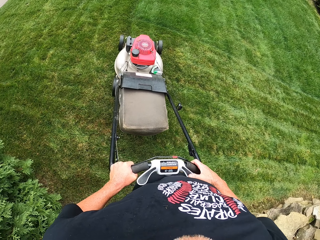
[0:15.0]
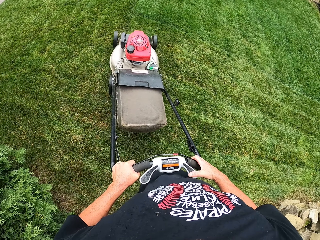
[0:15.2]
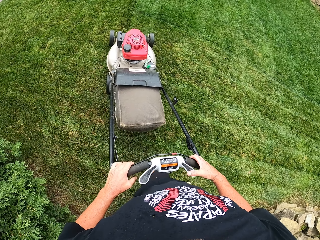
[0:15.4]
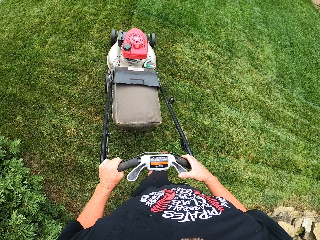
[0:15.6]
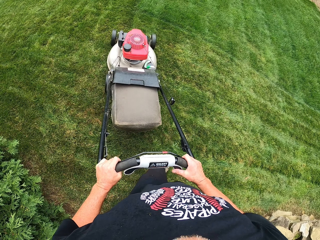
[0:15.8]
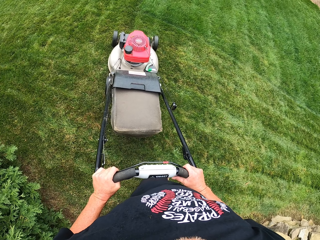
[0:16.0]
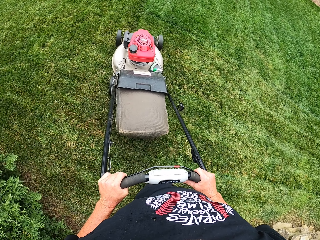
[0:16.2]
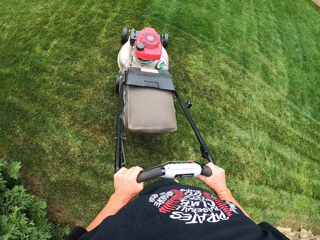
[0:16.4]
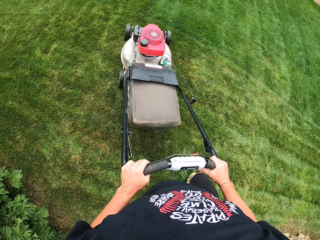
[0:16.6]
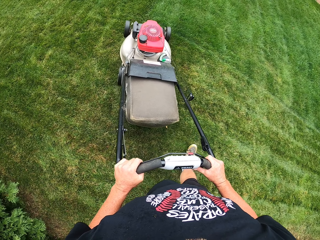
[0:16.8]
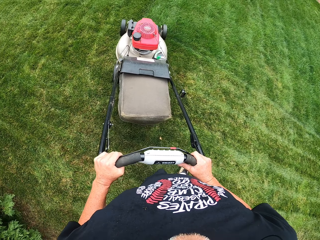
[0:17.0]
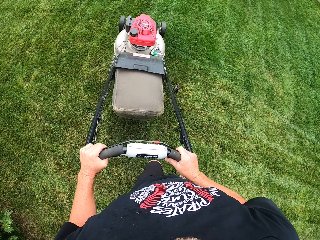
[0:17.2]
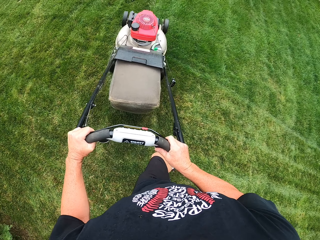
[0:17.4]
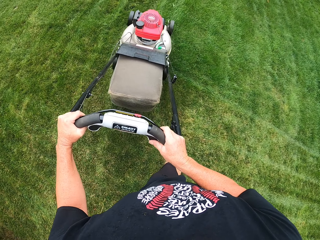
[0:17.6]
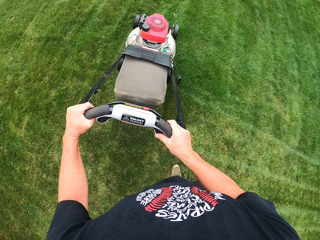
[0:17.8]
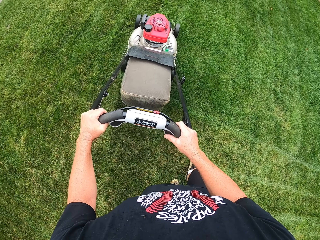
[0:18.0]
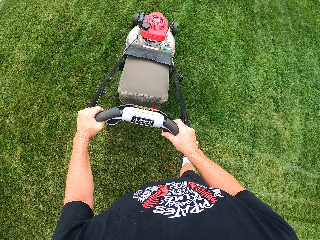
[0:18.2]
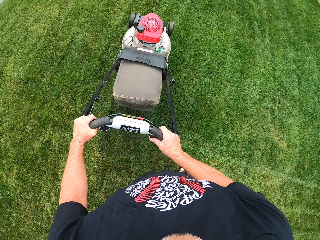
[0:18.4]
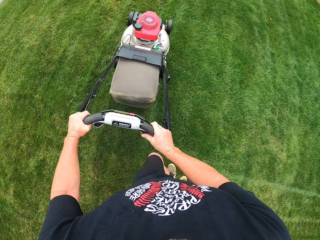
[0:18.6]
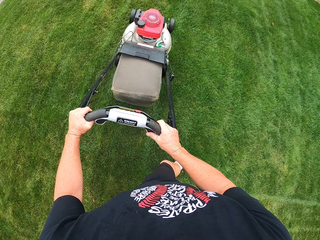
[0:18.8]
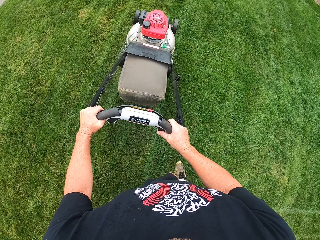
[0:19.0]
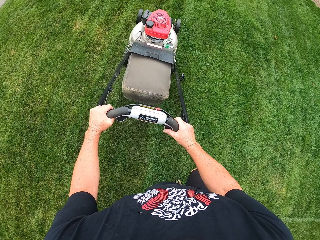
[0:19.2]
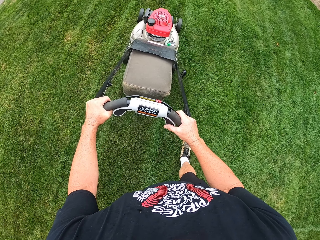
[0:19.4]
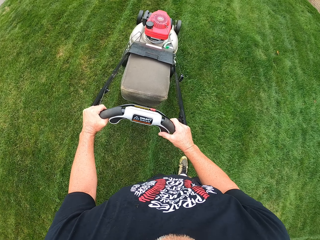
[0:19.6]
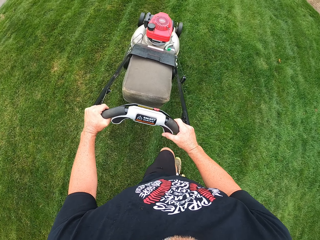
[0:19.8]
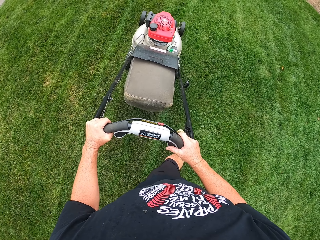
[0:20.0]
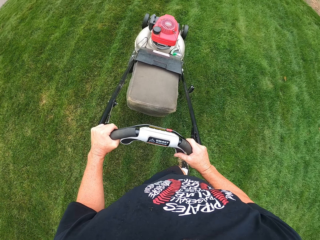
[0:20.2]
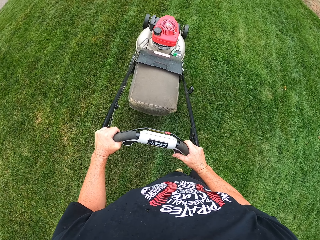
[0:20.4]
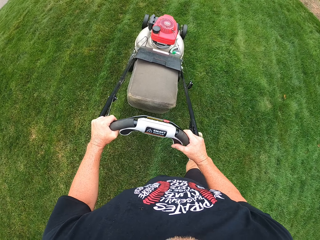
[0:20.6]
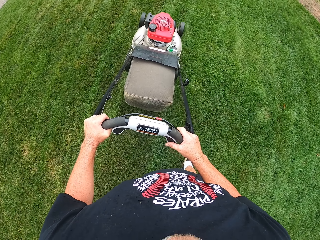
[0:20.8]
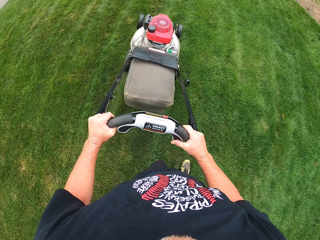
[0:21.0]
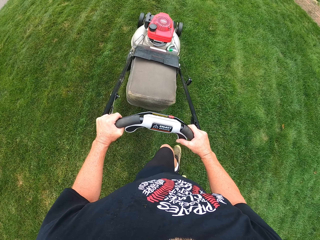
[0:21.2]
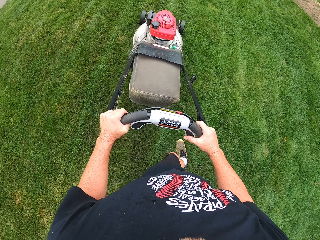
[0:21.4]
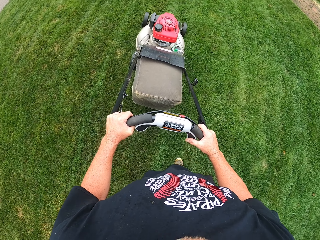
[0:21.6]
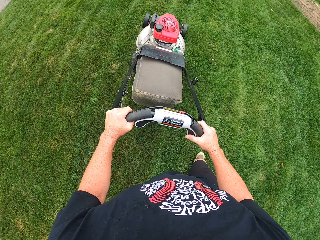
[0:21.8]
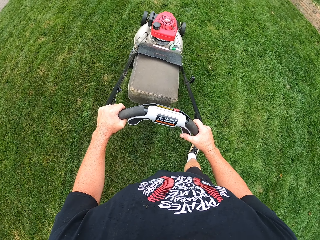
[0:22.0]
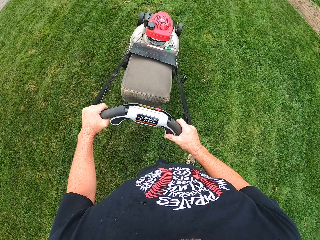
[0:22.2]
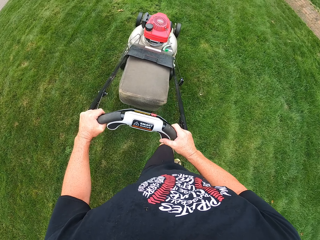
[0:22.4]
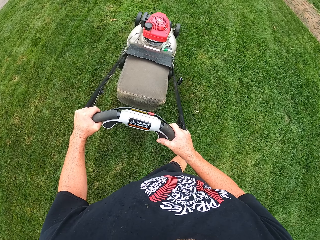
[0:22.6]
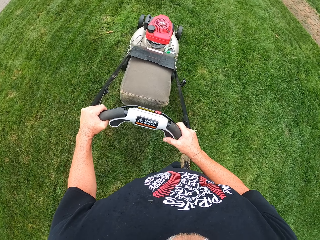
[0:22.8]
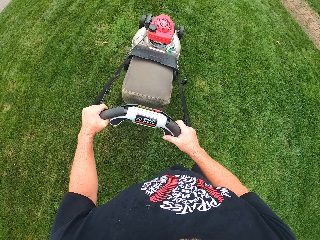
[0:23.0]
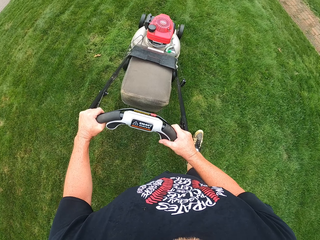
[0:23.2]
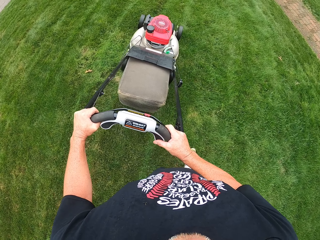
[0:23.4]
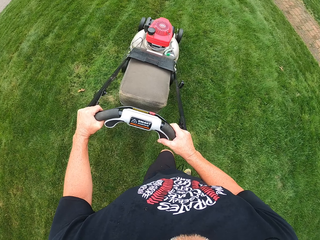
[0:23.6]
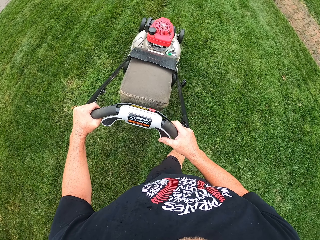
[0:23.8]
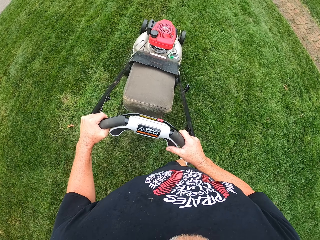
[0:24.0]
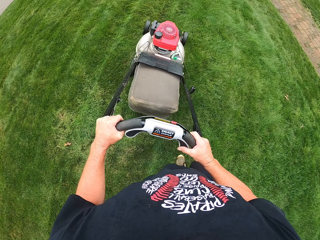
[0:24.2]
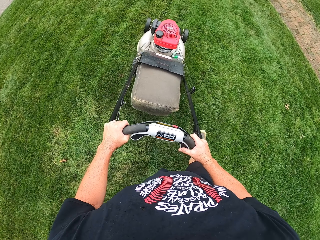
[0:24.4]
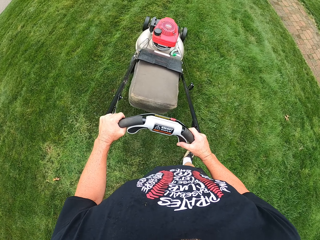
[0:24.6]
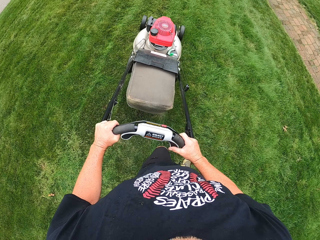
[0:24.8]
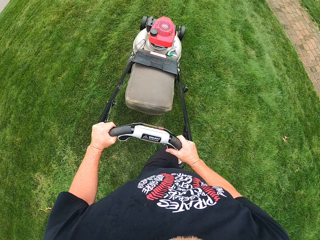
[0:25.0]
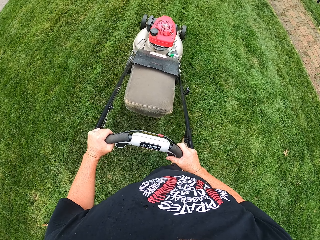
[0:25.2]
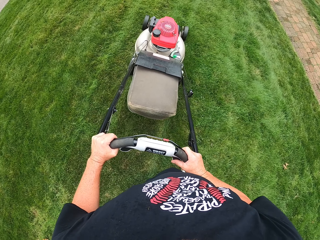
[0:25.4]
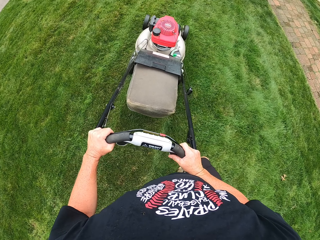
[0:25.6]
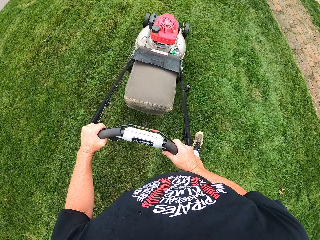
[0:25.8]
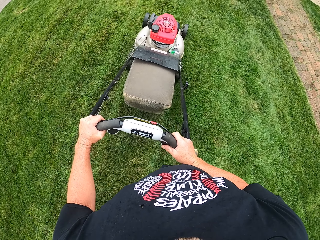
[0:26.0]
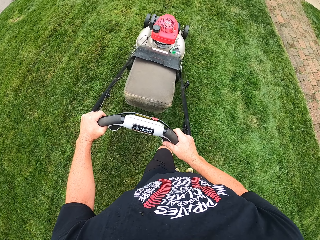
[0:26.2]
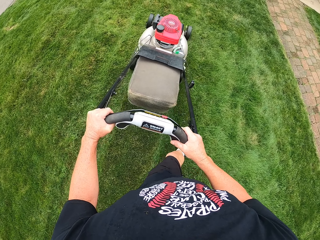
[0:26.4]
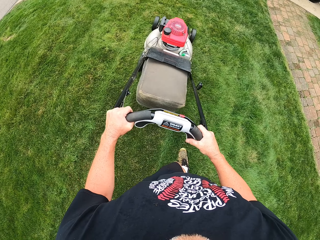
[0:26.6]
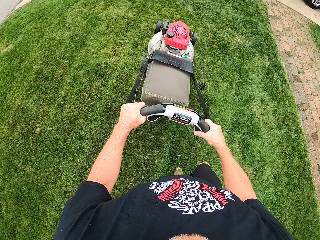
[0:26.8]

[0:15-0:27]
The camera wearer cuts grass with a lawn mower.

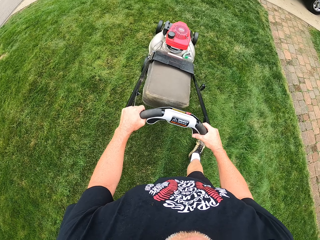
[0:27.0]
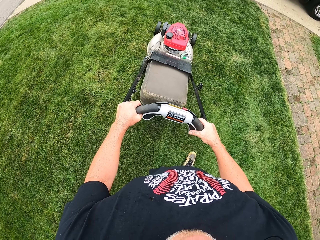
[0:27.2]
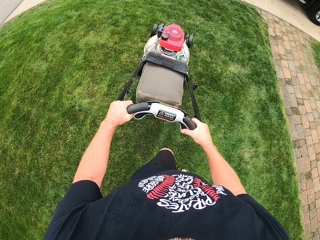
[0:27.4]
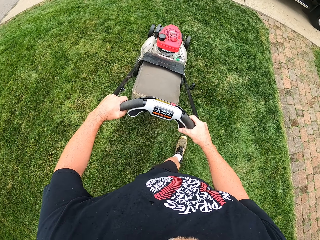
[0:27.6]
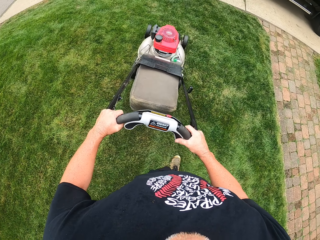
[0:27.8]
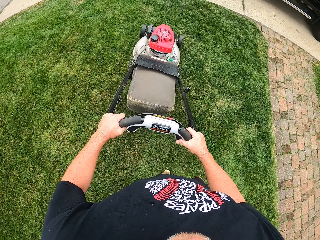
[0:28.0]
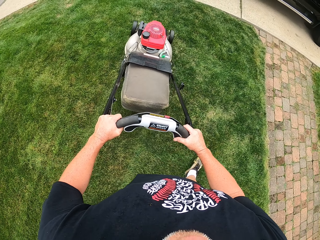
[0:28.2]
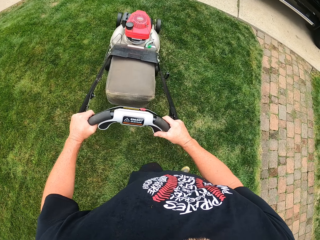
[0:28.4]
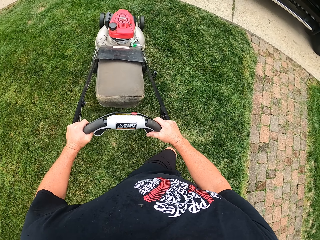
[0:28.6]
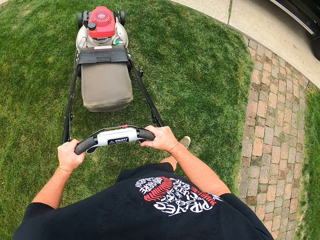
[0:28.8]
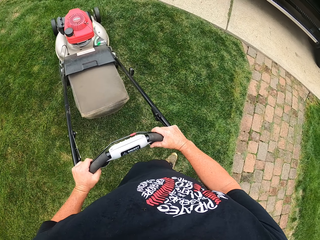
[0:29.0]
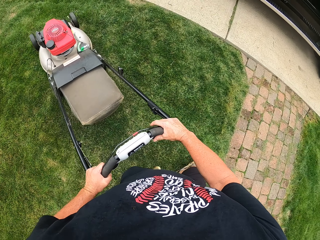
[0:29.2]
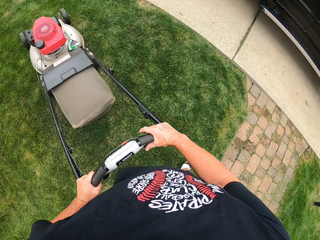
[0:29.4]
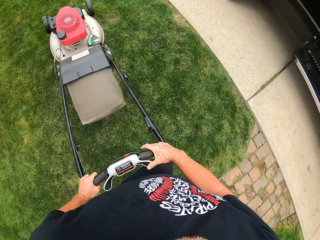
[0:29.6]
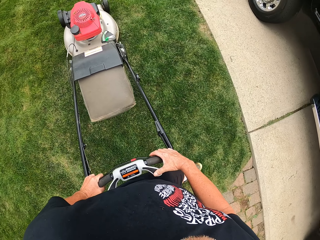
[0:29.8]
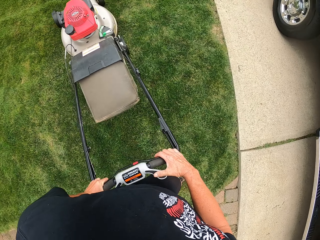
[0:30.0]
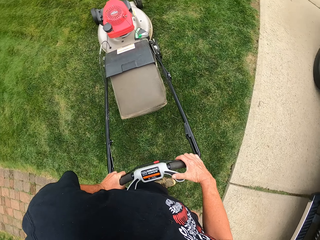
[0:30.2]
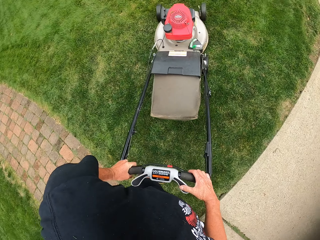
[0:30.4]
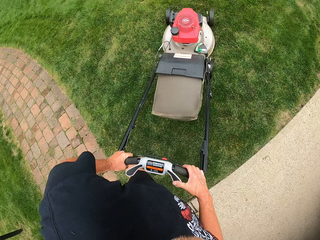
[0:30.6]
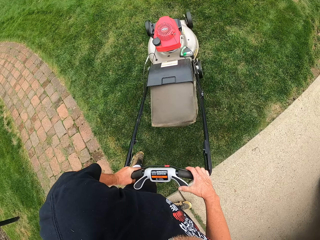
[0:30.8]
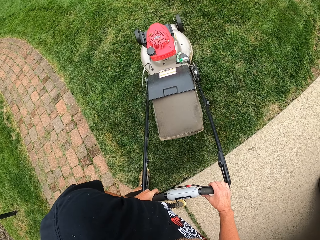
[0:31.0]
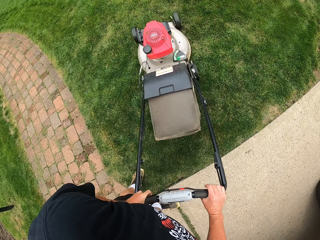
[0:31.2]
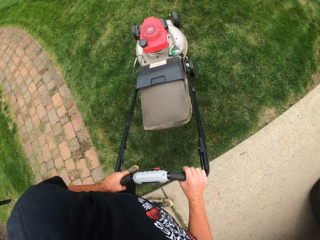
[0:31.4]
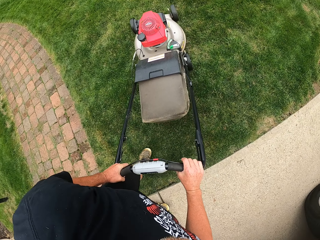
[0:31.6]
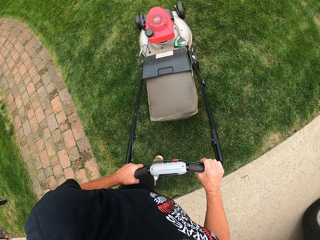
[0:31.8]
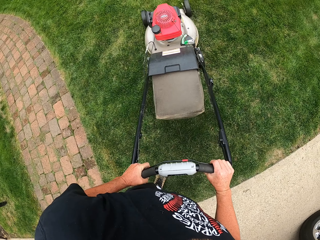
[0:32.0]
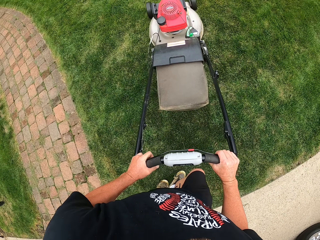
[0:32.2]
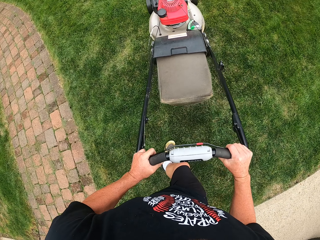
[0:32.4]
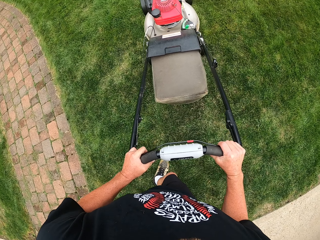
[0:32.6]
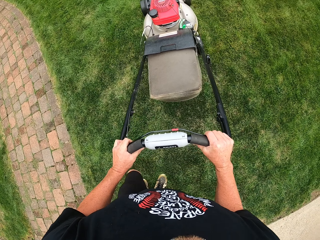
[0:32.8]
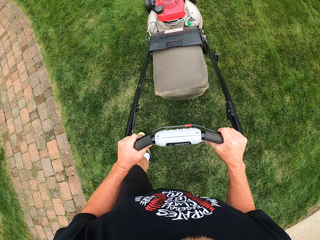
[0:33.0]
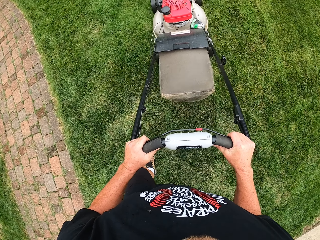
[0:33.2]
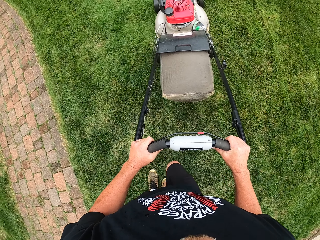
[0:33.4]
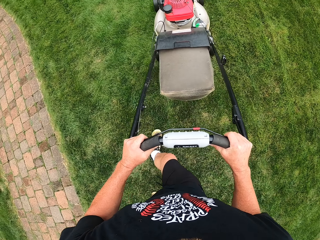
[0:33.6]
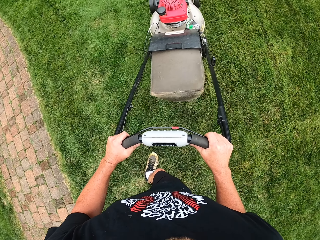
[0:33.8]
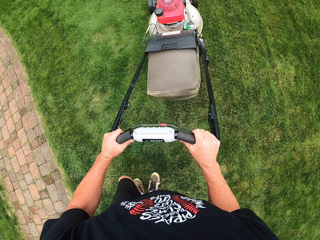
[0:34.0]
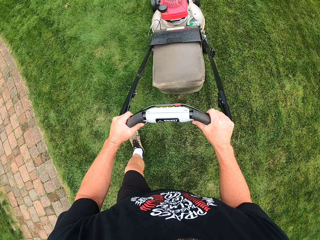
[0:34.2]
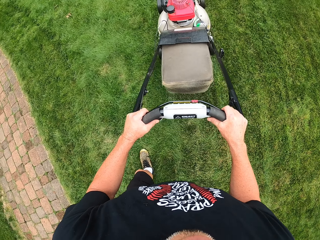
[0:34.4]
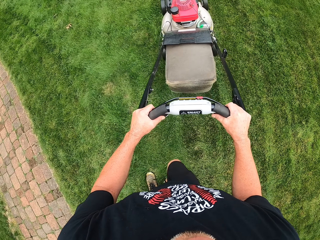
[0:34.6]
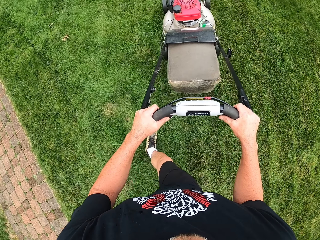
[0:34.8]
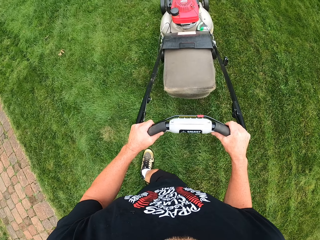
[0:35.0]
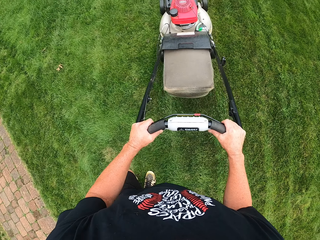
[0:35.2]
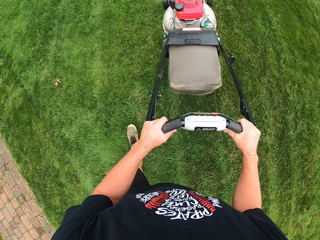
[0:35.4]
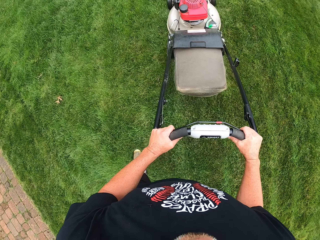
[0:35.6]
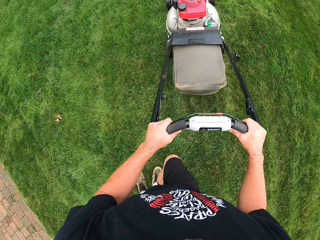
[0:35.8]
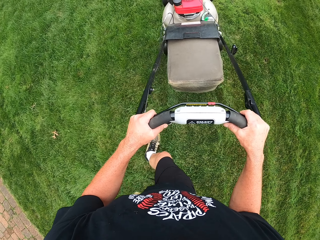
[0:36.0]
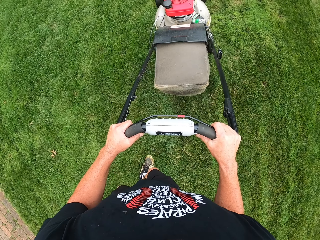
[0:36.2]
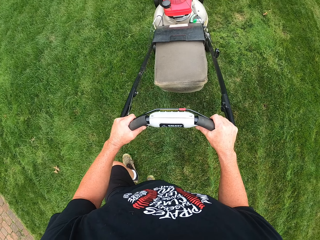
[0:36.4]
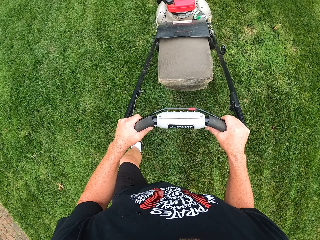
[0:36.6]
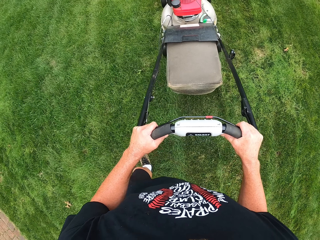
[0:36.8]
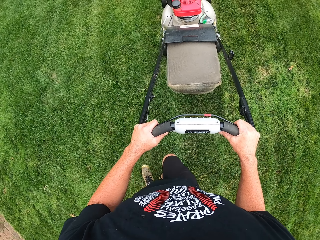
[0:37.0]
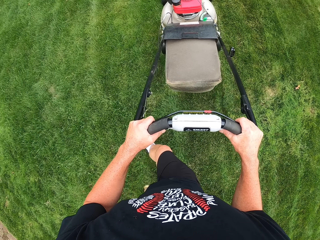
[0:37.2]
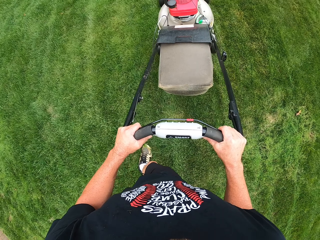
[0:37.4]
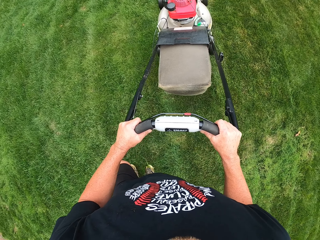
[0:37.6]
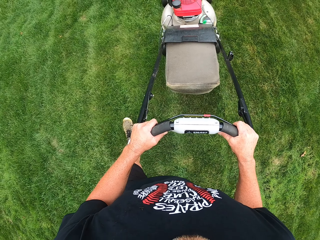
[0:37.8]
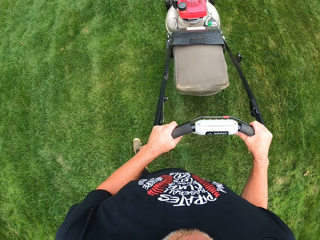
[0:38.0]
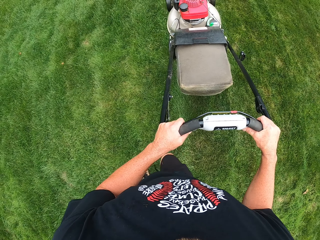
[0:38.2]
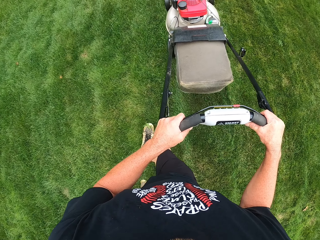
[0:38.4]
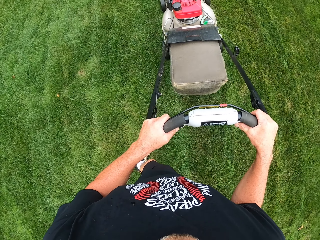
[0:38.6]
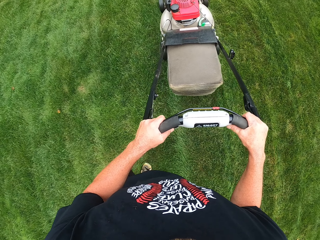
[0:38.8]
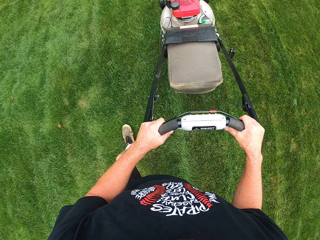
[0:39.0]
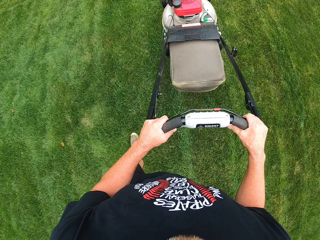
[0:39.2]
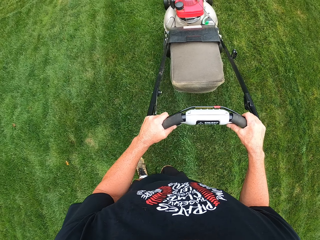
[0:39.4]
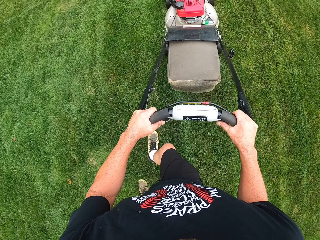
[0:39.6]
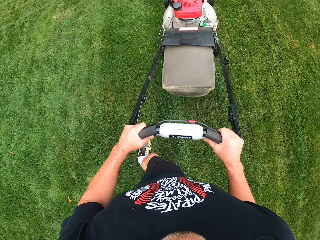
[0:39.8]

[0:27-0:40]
The camera wearer turns around with a lawn mower. They cut grass with the lawn mower.
